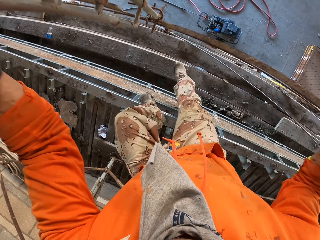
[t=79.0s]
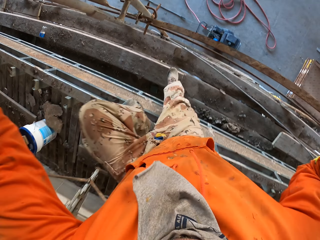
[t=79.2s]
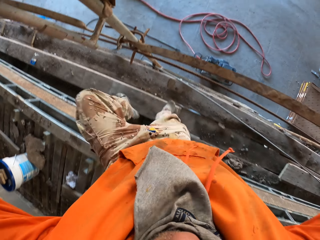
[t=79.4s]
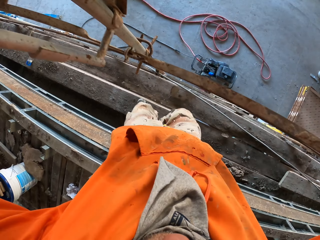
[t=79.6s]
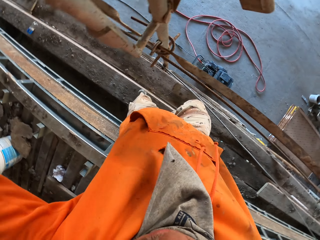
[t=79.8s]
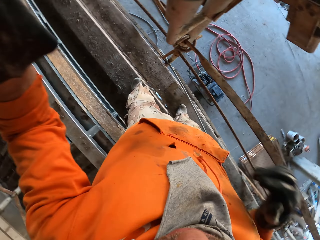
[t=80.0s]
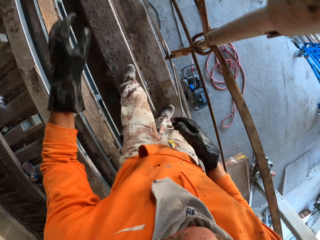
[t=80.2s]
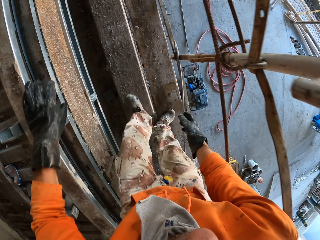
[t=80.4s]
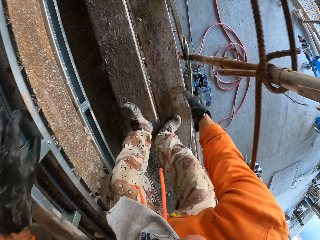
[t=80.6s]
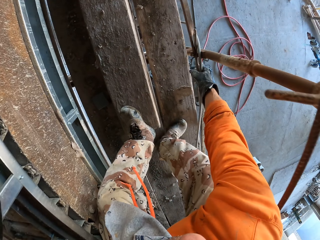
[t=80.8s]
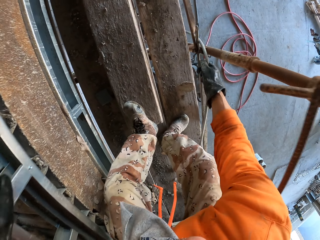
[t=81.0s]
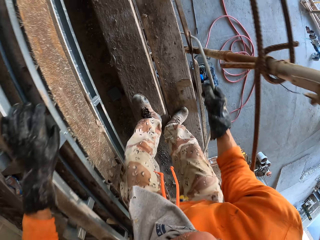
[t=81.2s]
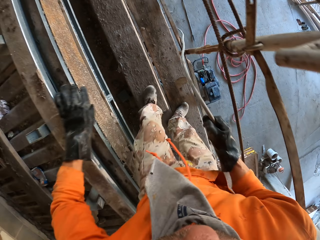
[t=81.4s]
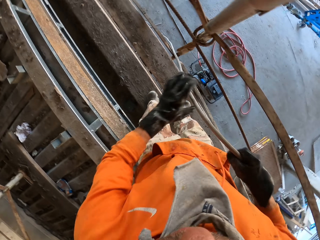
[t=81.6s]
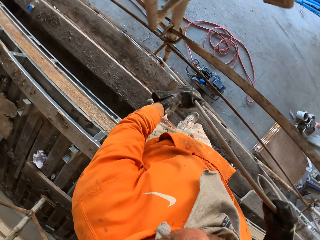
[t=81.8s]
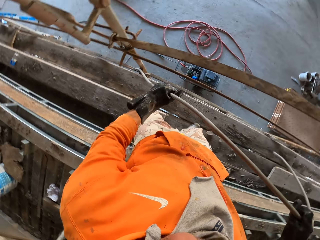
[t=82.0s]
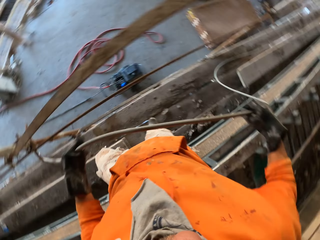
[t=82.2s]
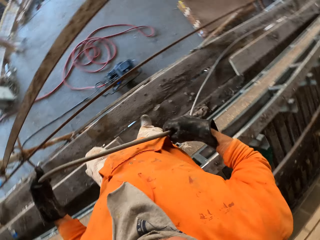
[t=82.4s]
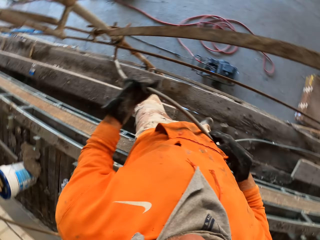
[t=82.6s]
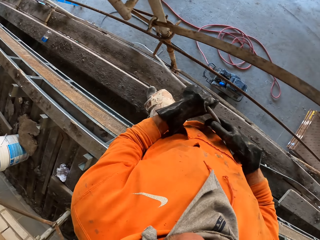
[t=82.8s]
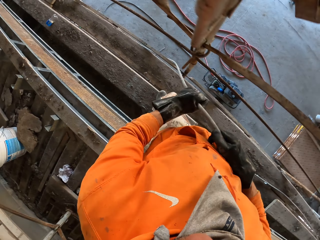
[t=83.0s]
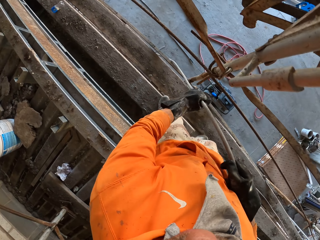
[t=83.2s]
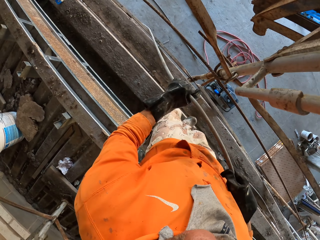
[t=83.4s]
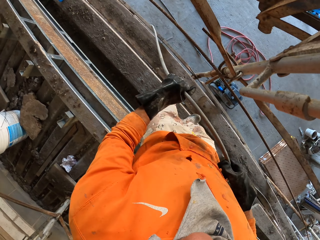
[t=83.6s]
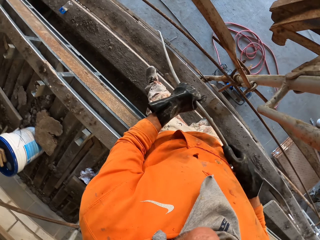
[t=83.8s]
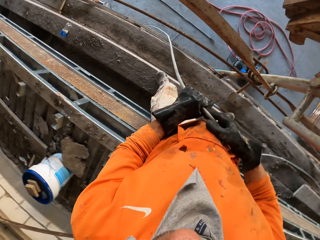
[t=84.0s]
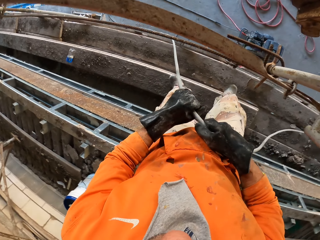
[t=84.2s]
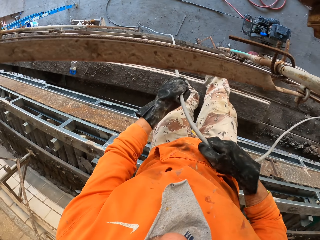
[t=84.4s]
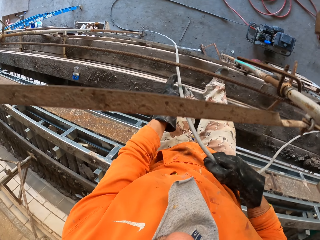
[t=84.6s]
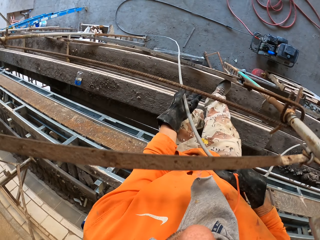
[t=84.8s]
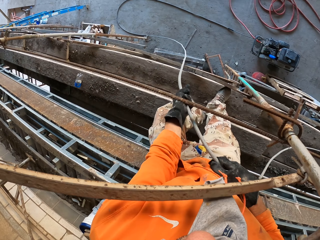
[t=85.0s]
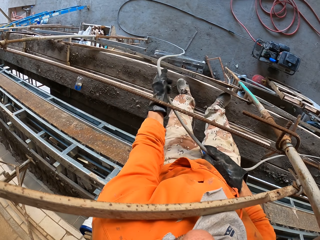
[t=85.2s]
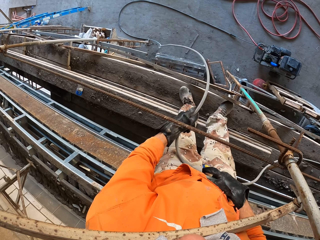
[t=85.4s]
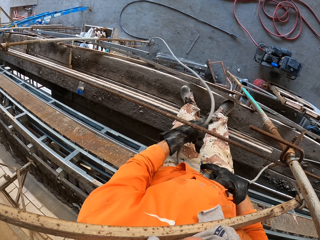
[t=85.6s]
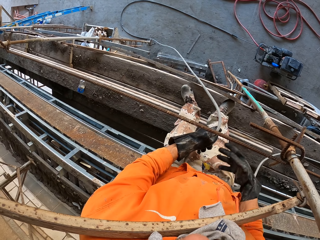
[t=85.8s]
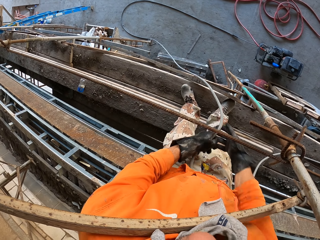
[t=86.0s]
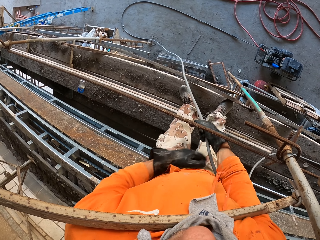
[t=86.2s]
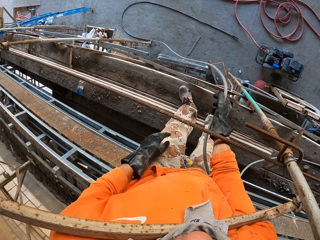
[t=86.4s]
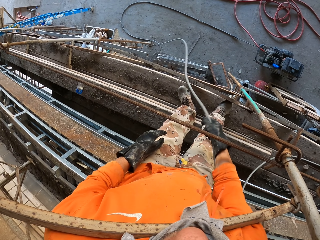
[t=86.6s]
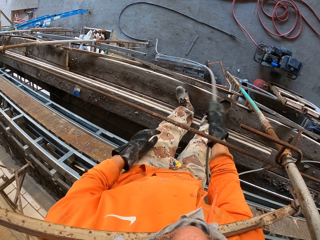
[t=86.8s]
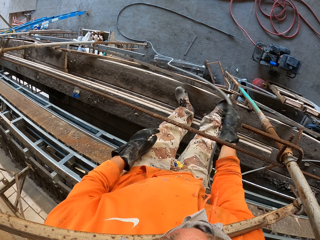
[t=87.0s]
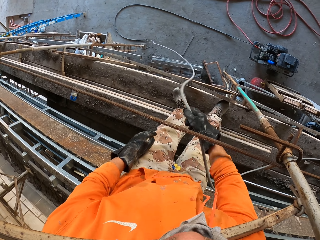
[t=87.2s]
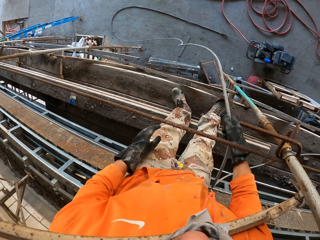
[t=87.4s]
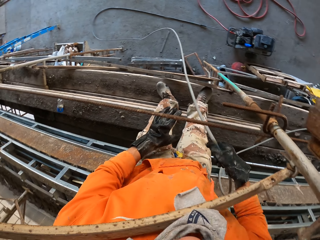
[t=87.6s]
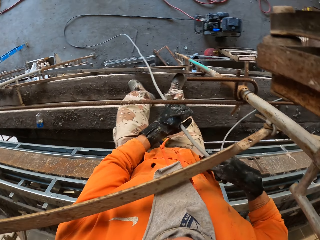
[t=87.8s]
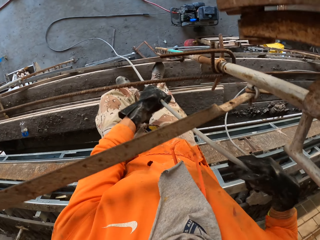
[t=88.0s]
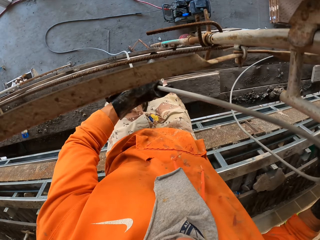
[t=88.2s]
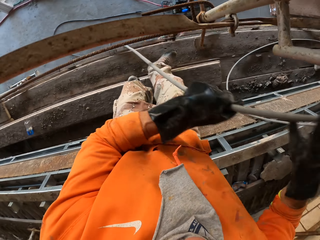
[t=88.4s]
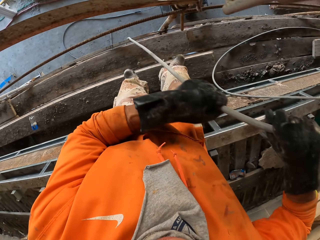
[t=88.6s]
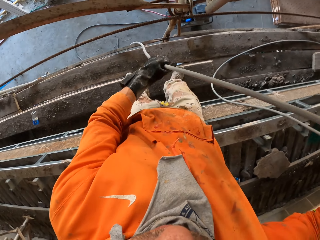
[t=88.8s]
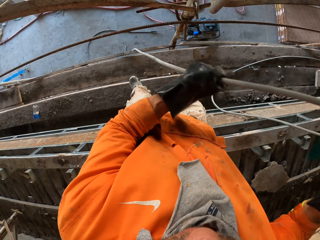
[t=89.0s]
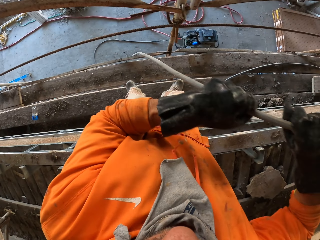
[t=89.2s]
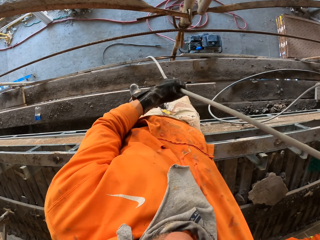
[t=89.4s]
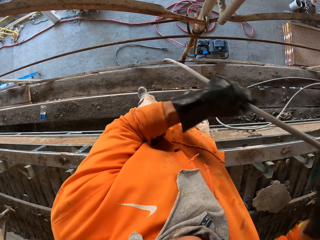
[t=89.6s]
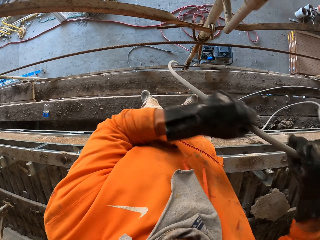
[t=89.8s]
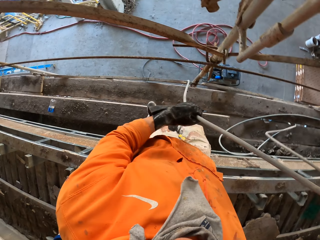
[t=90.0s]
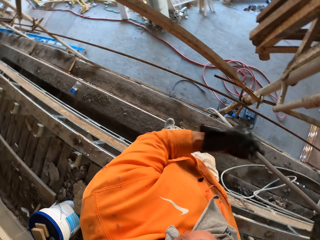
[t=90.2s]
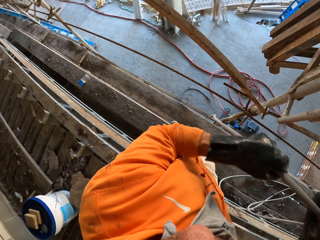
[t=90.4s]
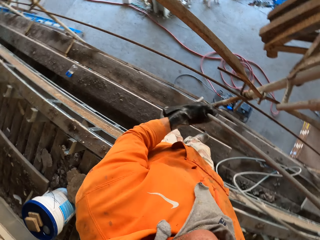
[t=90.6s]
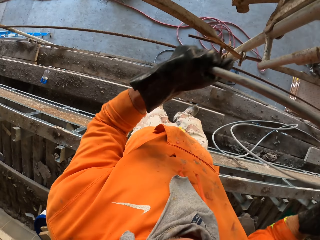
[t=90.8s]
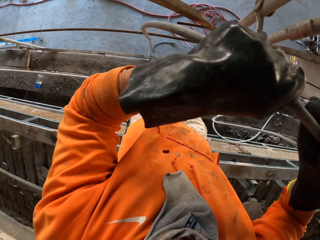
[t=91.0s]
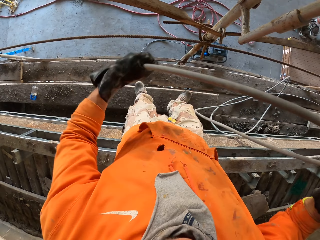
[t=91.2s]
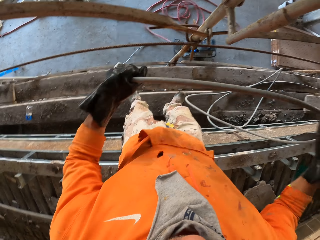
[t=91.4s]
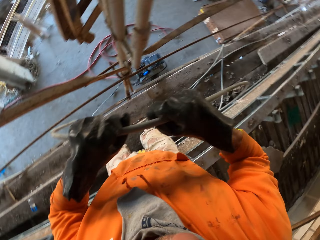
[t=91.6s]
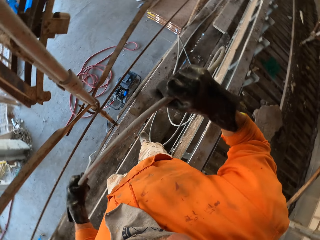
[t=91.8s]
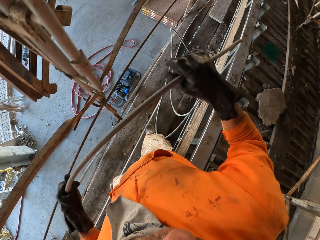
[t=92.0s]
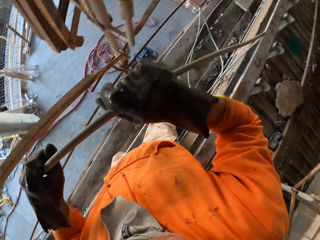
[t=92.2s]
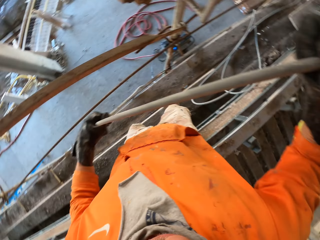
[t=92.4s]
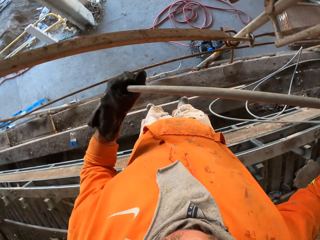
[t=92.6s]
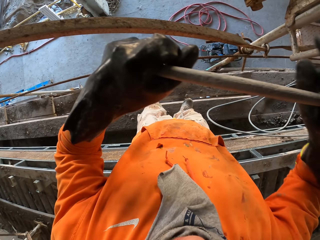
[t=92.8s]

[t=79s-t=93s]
The camera wearer moves down on the scaffold. They take a pipe. They pull the pipe. They move on the scaffold. They shake the pipe. They pull the pipe.

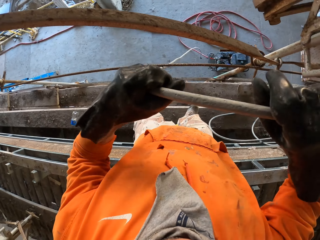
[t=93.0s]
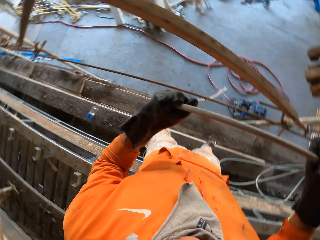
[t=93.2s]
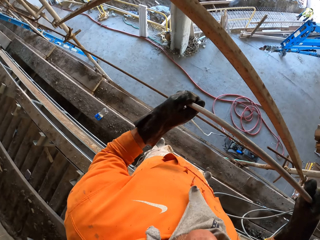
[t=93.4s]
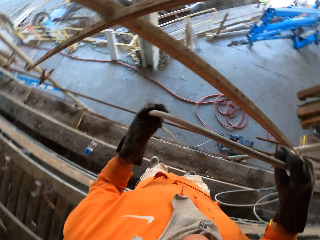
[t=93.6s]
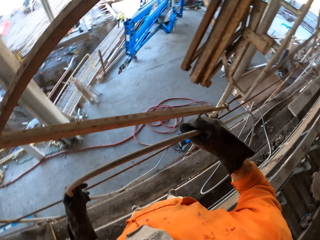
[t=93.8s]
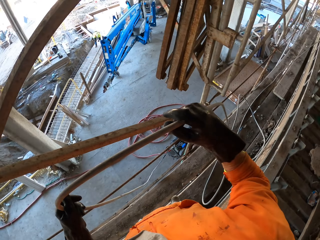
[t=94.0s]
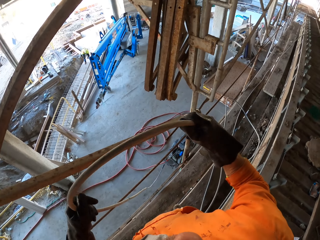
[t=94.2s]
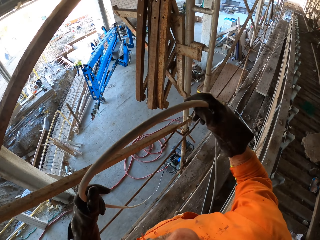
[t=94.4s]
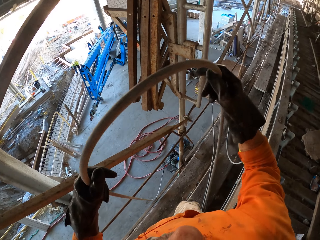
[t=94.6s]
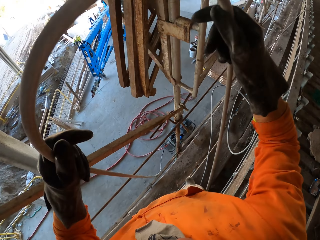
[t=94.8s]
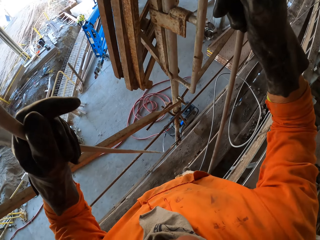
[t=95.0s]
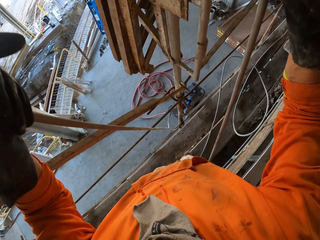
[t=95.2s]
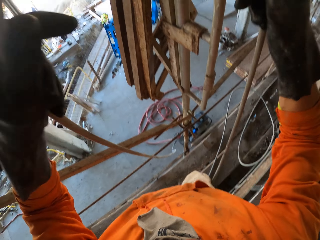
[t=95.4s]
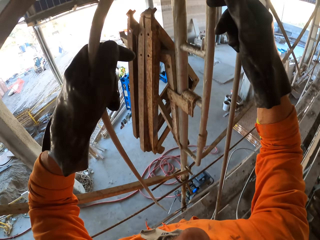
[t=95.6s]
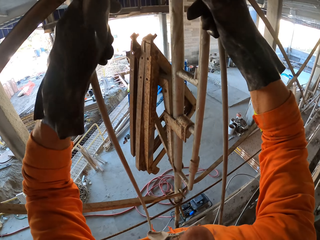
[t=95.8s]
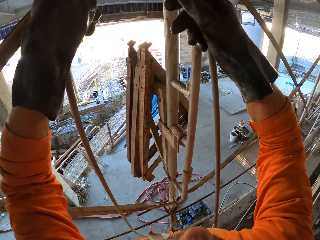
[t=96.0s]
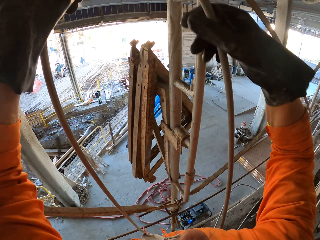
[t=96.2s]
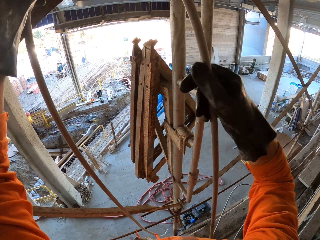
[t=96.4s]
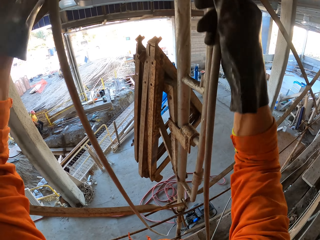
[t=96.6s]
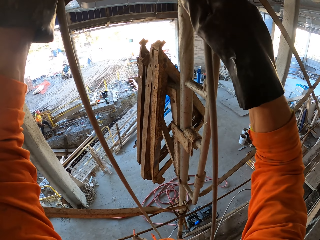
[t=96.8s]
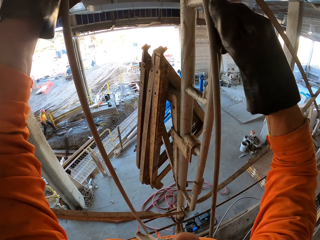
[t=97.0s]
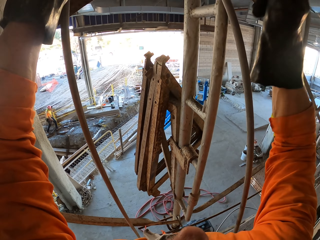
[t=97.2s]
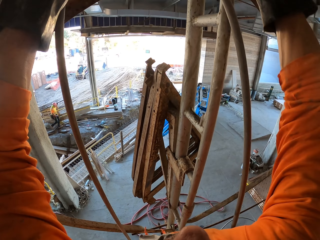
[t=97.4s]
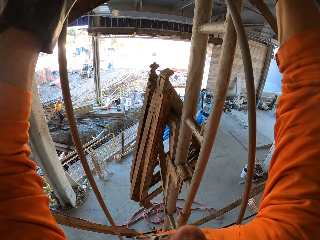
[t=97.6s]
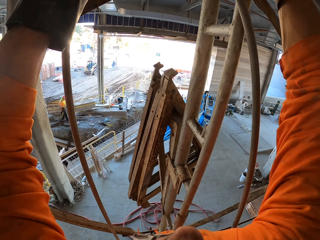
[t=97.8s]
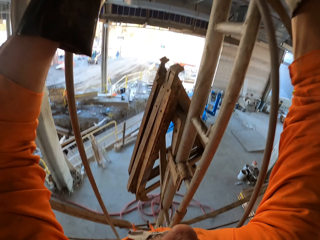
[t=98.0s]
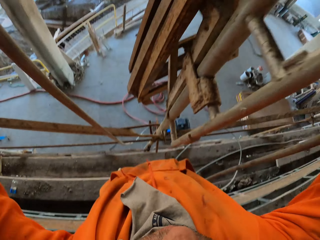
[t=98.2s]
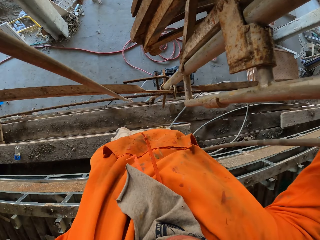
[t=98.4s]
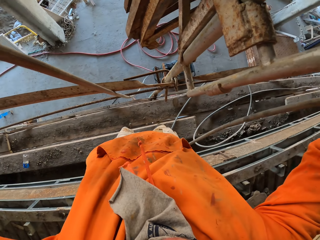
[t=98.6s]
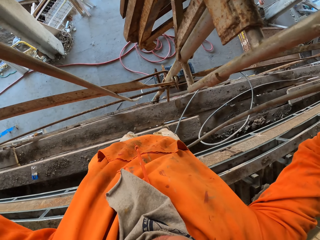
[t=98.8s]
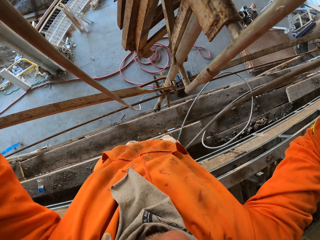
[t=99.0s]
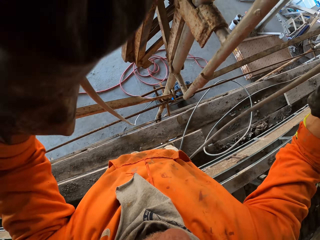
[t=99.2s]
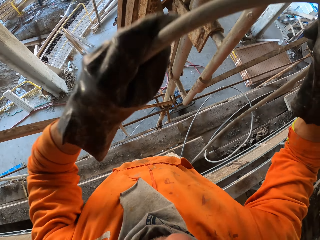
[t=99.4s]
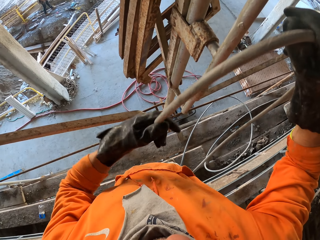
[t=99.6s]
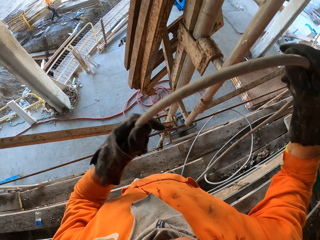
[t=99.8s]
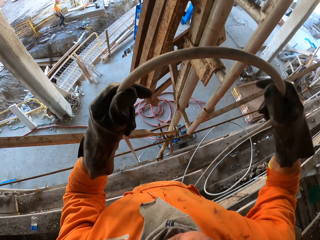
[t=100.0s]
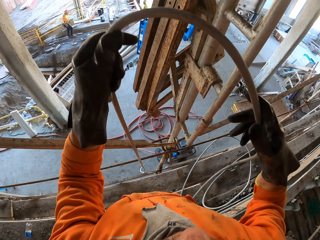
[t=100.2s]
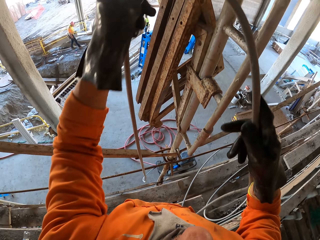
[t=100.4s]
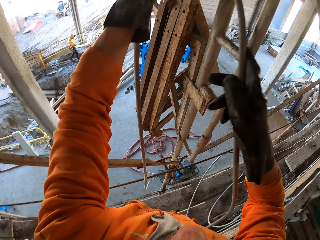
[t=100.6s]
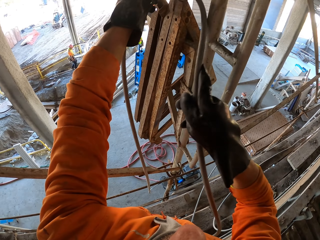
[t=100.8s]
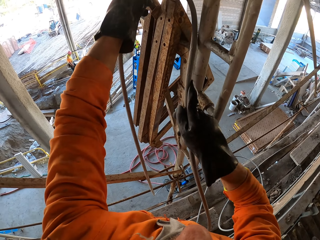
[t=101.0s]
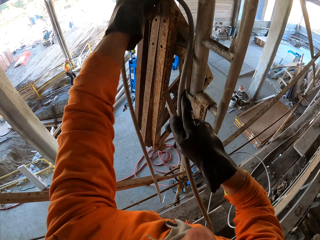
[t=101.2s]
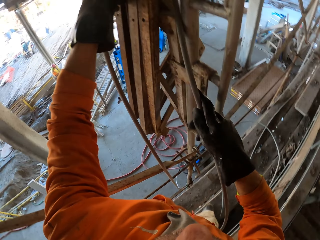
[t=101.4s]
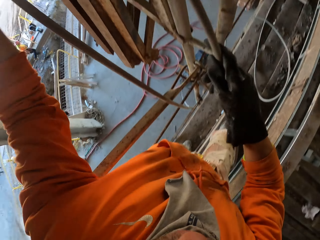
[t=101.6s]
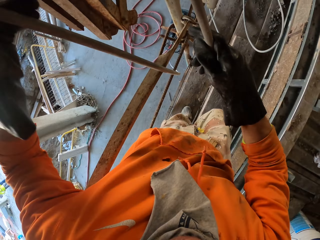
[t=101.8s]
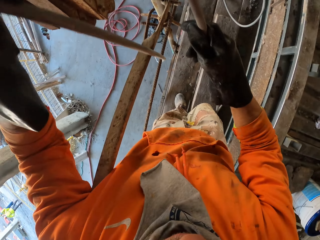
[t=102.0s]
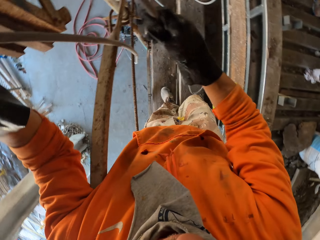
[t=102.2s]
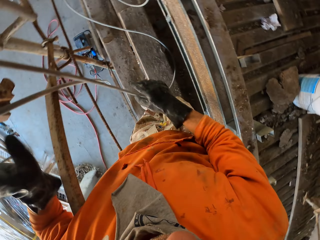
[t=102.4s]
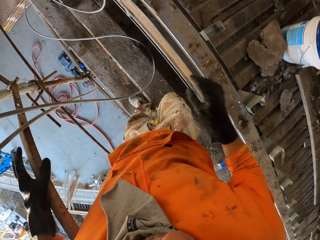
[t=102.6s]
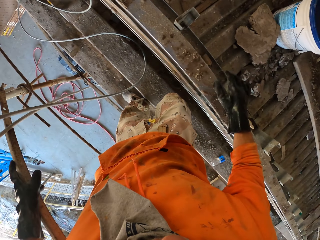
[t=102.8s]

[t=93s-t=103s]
The camera wearer hangs the pipe on the scaffold. They look at the ground.
